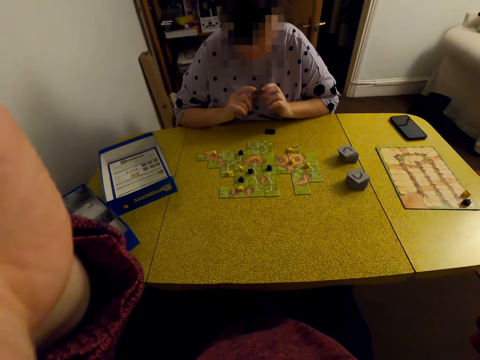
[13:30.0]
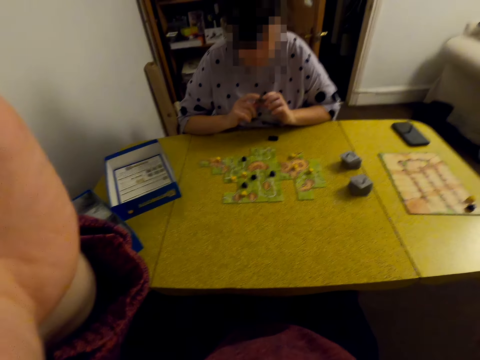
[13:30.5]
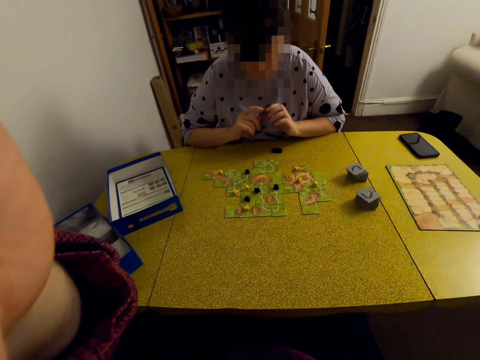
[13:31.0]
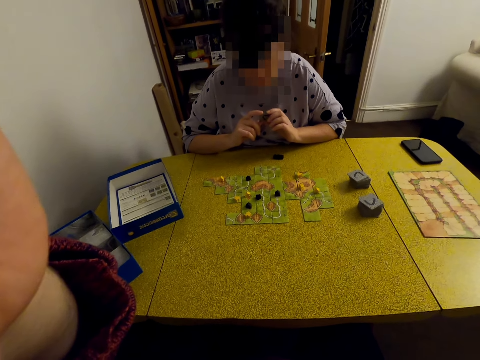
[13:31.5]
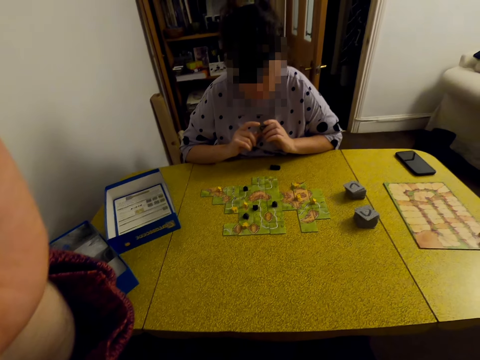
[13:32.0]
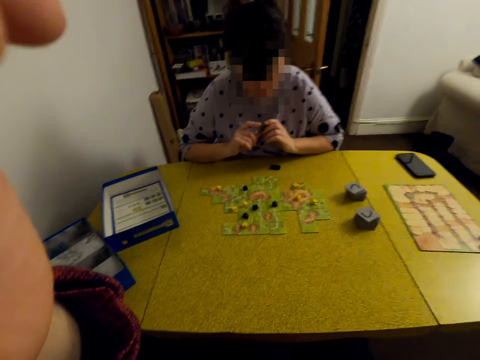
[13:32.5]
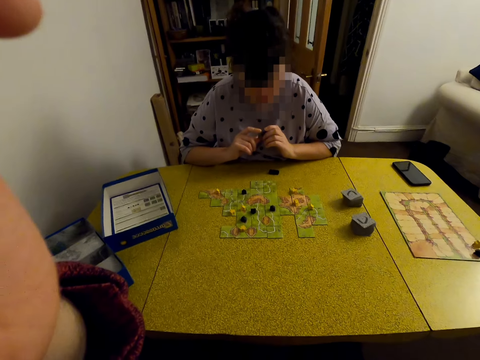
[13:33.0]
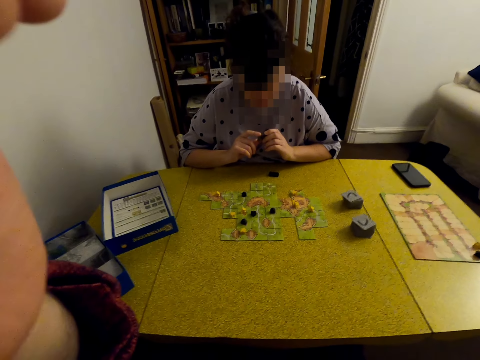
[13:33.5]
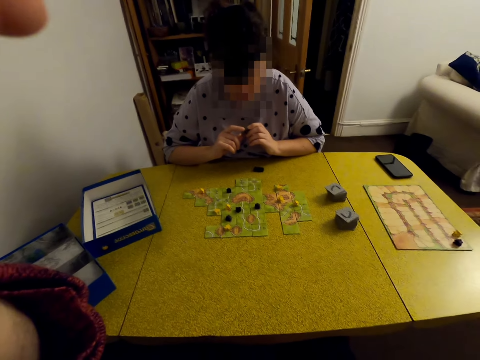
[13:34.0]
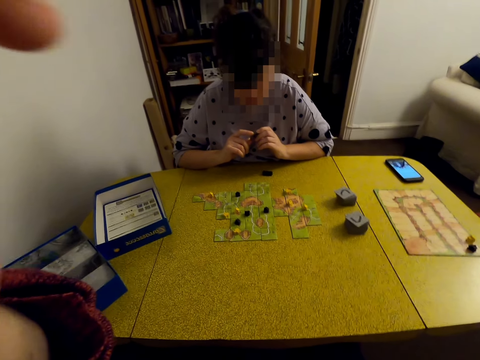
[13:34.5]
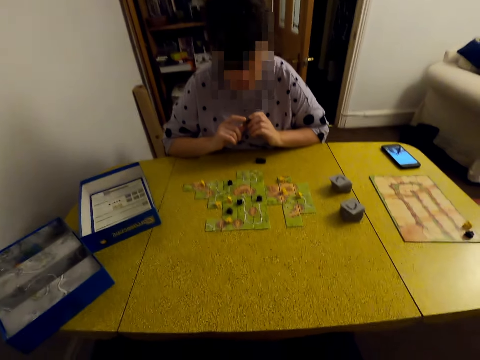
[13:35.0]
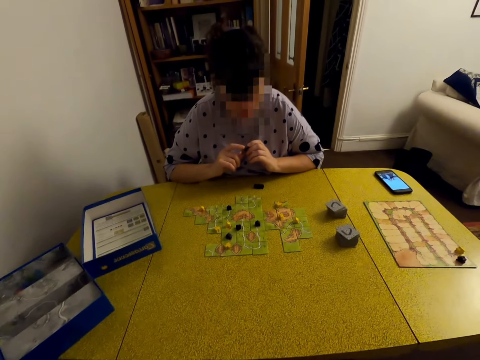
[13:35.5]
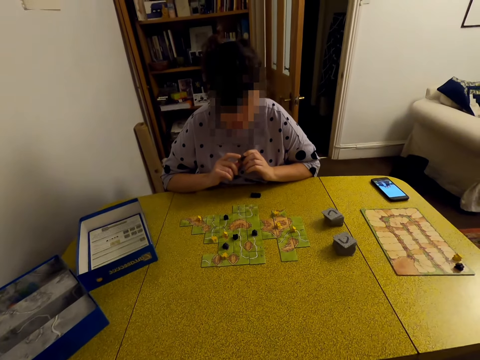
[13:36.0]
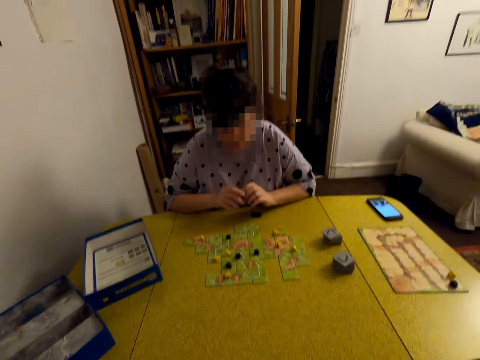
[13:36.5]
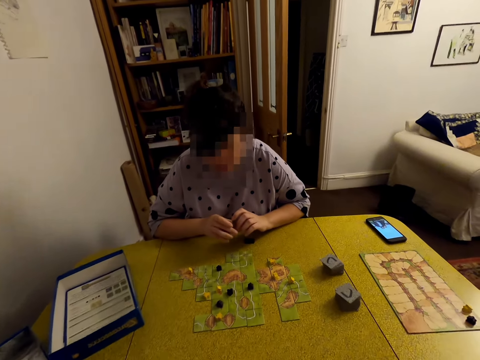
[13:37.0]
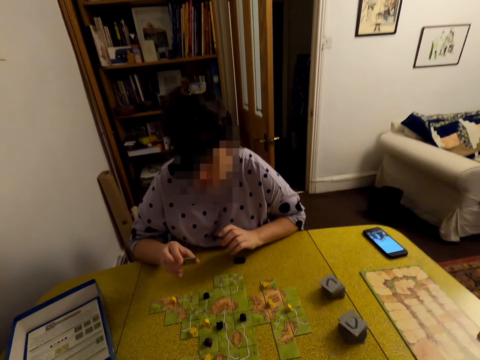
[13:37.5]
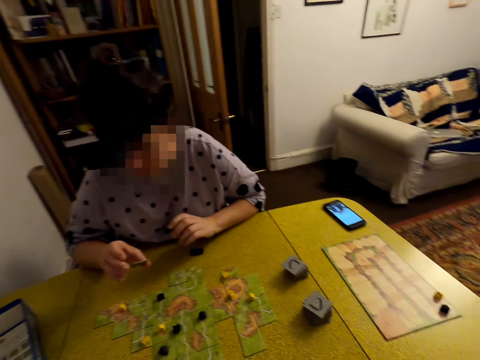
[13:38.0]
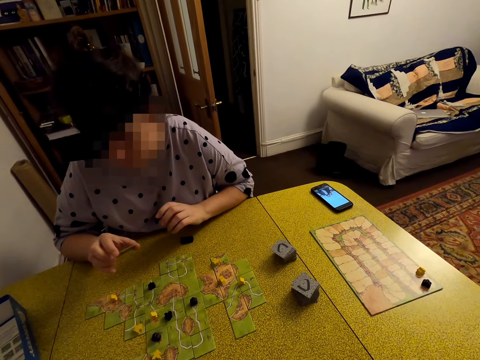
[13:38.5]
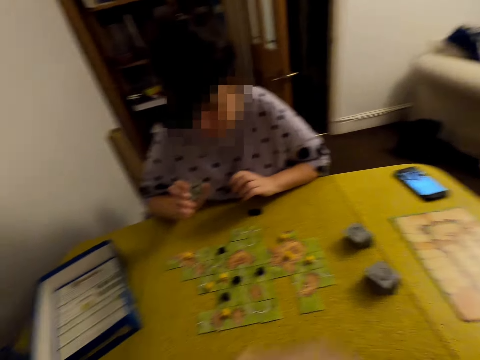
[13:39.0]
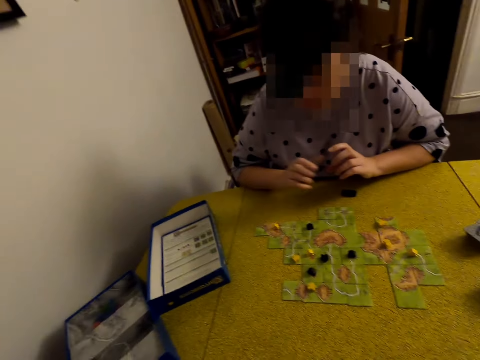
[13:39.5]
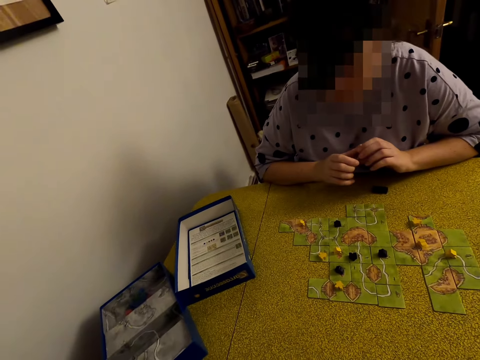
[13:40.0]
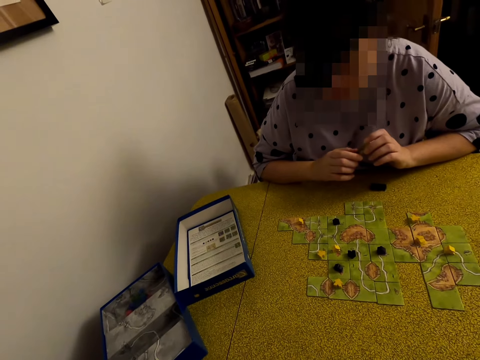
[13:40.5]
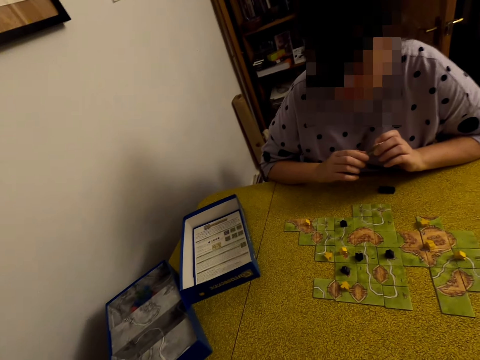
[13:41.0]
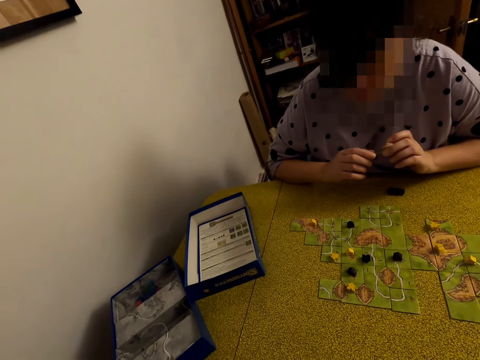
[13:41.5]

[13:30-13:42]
A woman looks at the card.

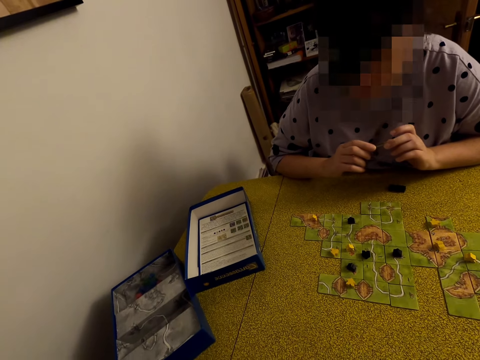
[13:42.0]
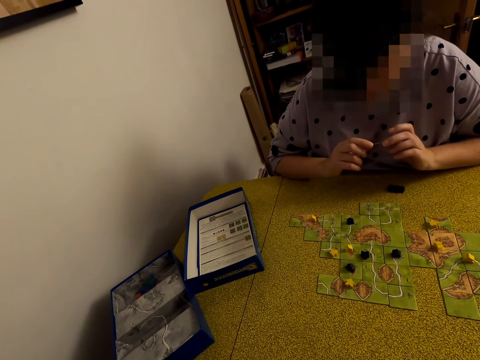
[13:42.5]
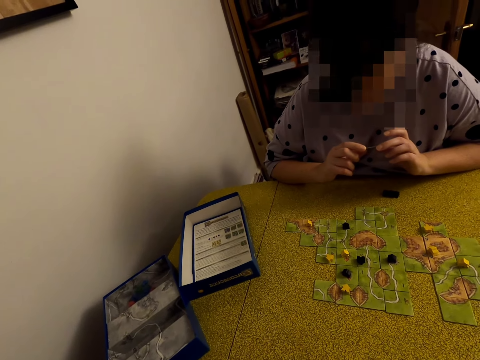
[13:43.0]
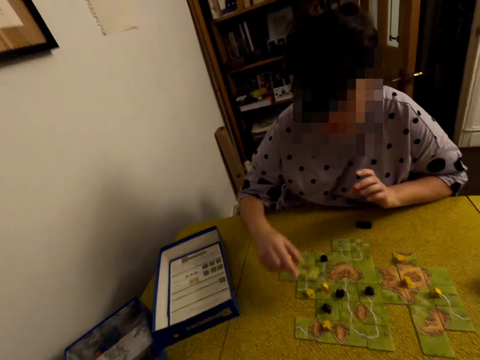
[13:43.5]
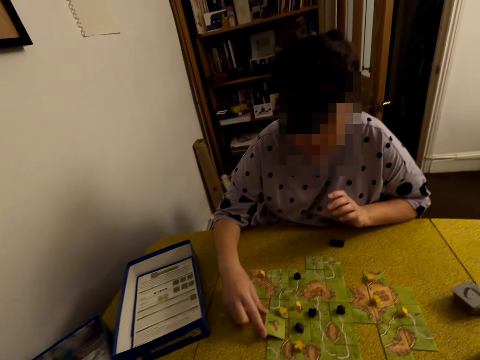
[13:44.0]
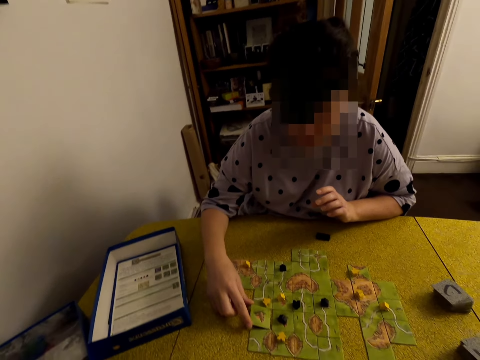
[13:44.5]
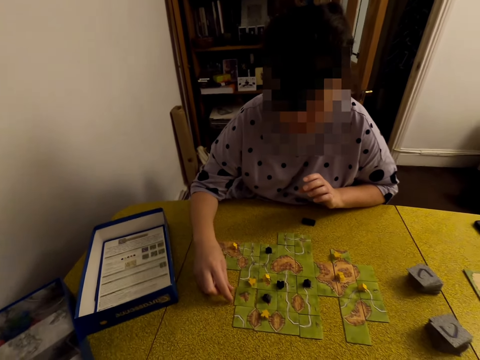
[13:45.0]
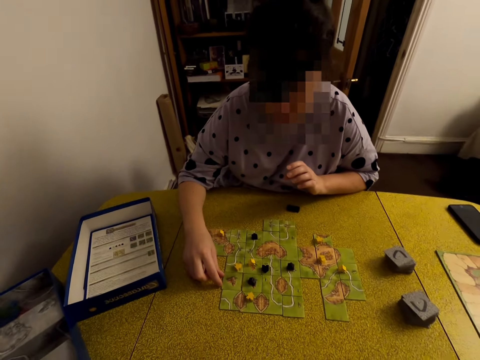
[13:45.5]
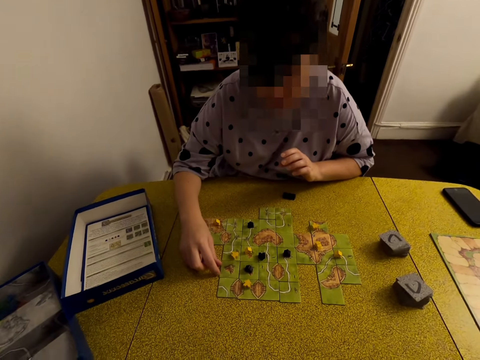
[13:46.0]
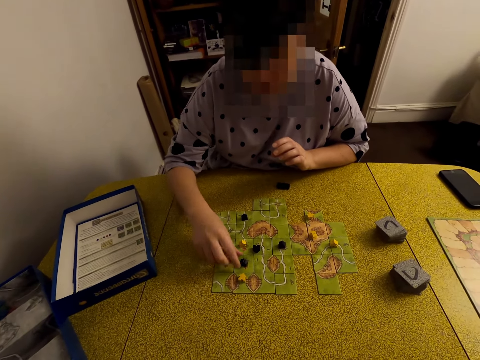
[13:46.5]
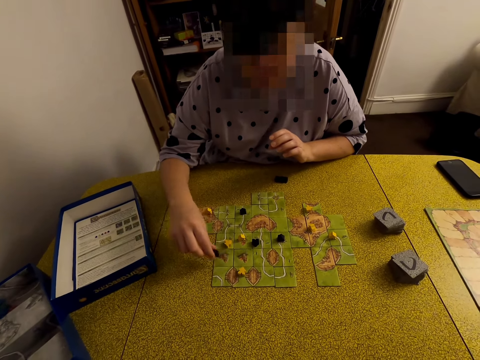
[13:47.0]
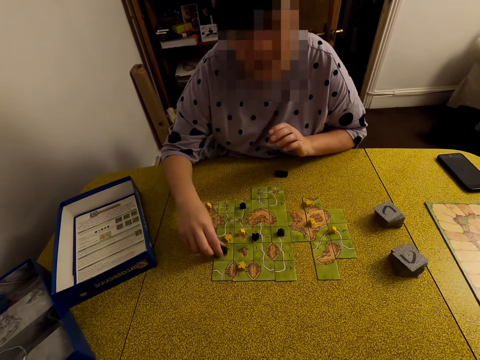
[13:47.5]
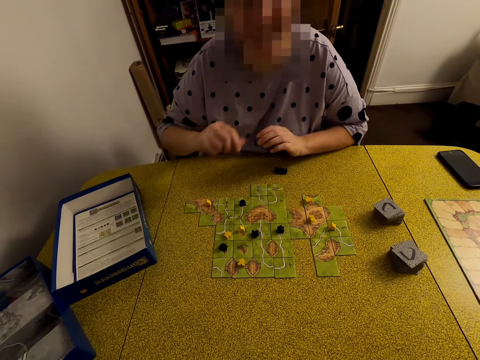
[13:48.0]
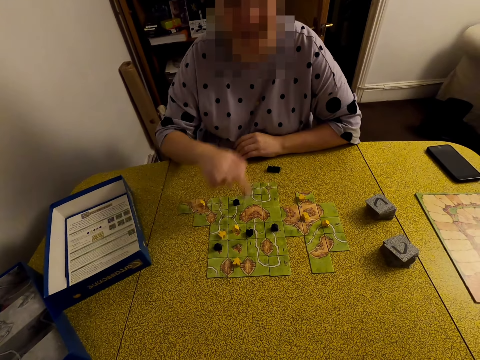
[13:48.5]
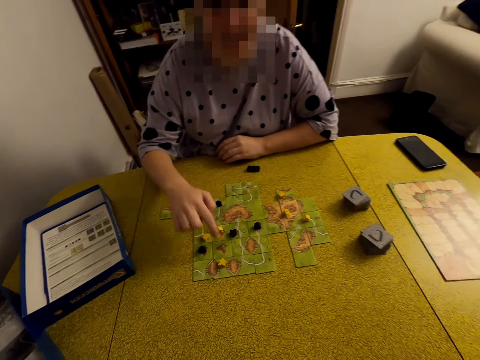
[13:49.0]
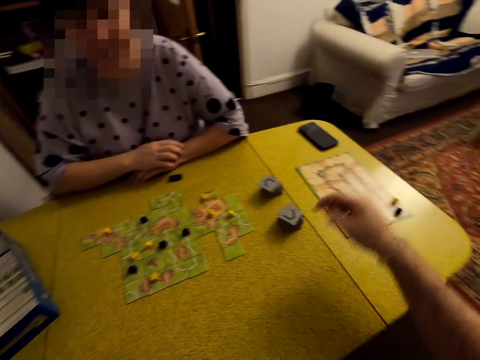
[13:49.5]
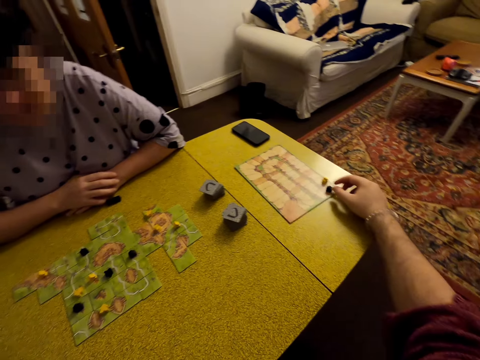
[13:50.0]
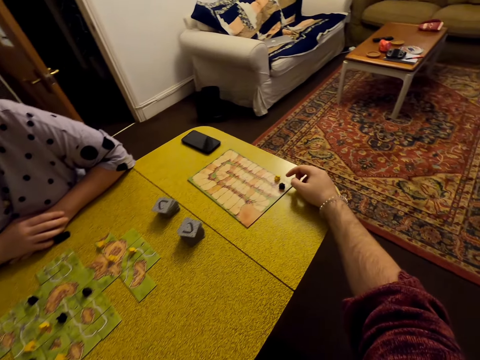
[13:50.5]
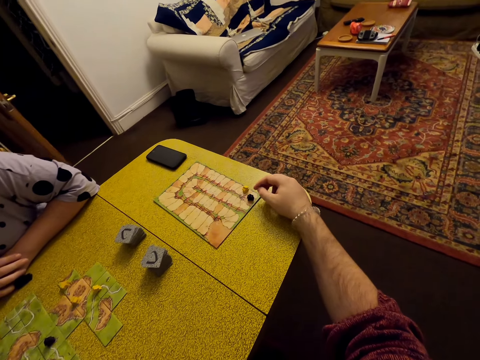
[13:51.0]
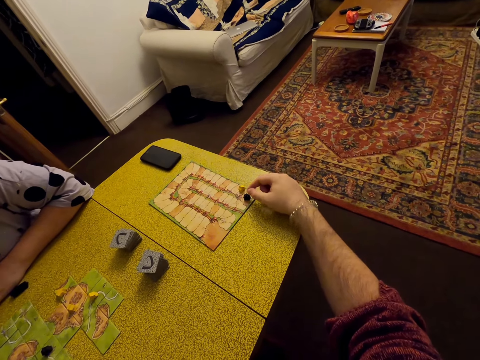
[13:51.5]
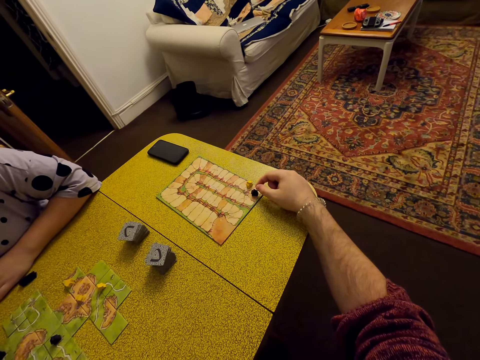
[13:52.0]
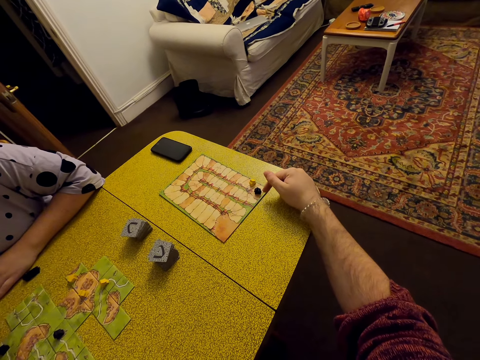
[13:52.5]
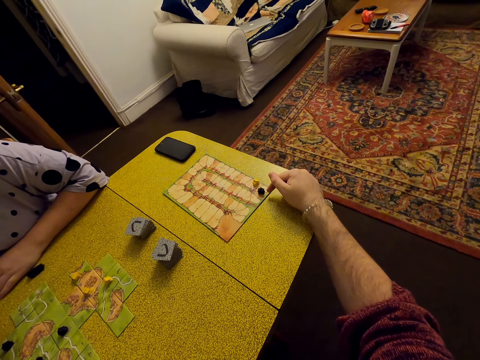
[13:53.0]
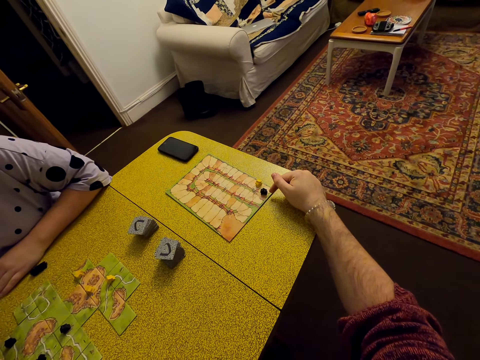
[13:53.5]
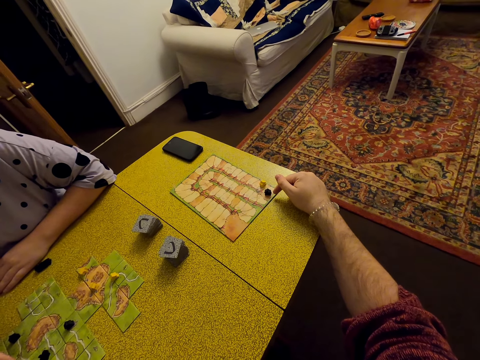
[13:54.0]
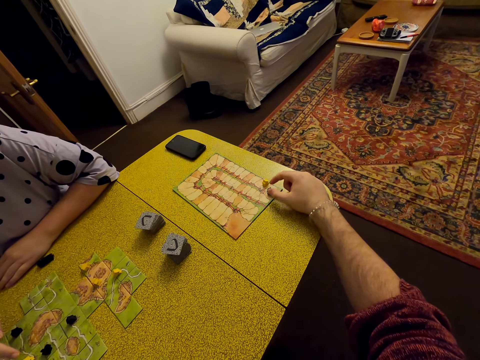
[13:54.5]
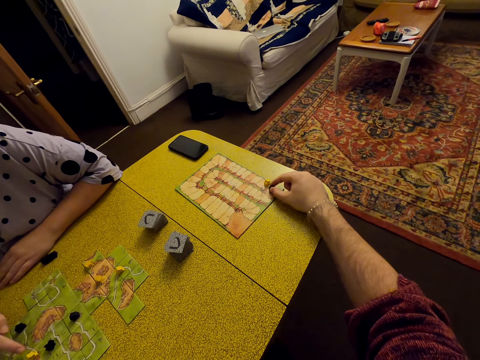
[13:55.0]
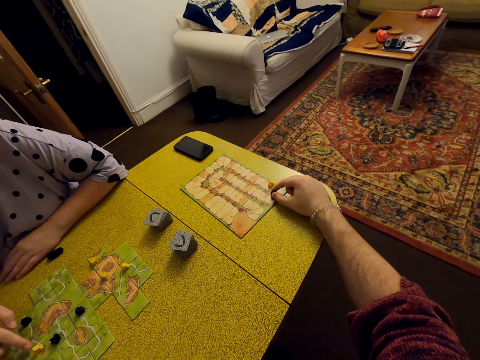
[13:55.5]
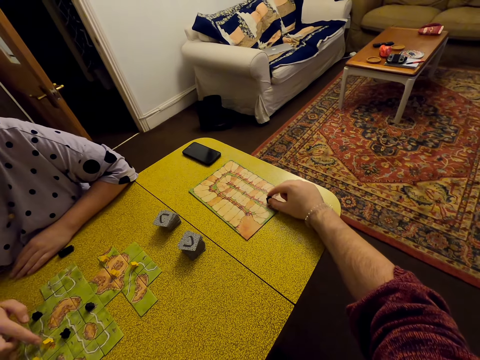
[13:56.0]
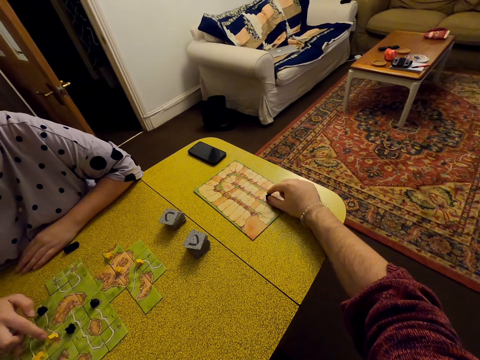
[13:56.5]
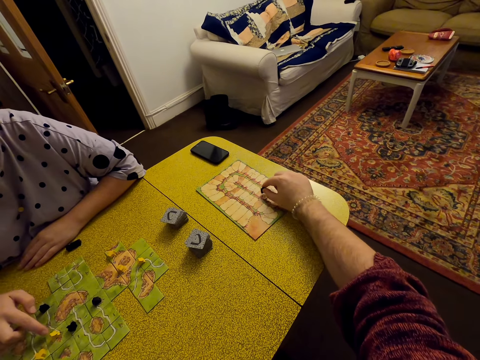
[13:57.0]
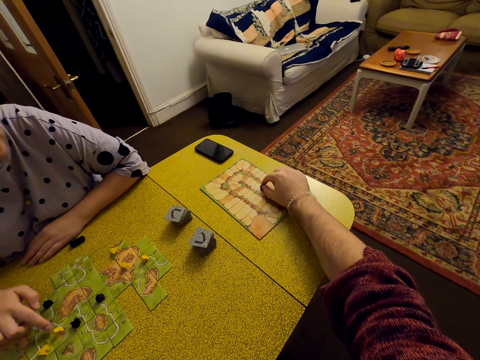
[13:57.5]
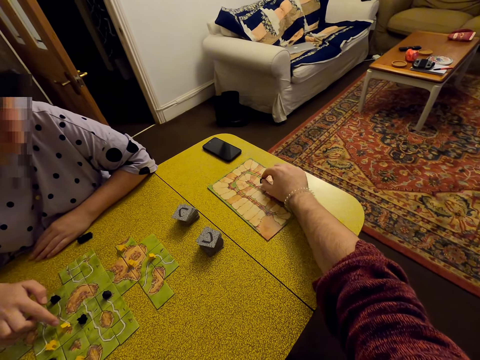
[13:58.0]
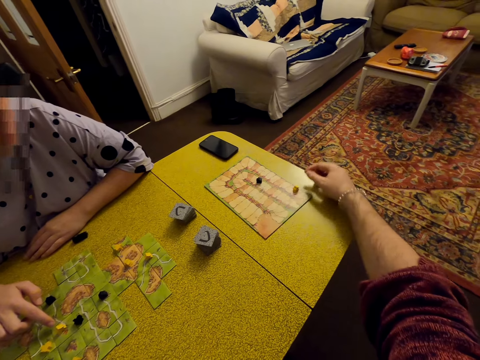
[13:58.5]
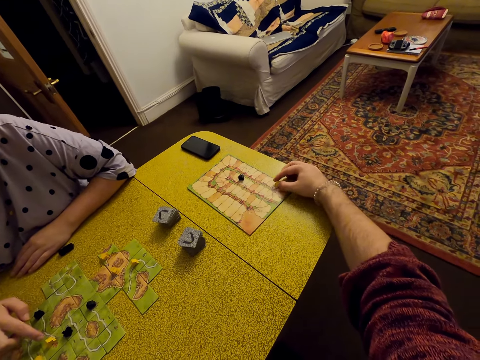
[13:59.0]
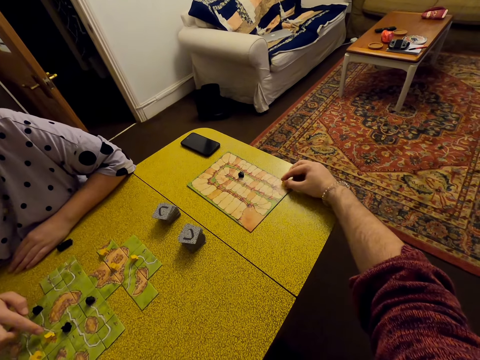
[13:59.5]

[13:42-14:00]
A woman plays a Carcassonne game. The woman puts the card on the table. The woman moves the meeple. The woman points at the card. The camera wearer picks up a meeple. They play with the meeple. They move the meeple.
